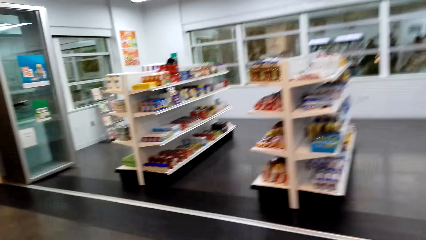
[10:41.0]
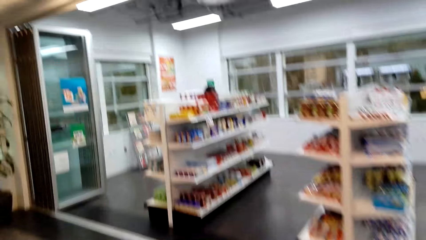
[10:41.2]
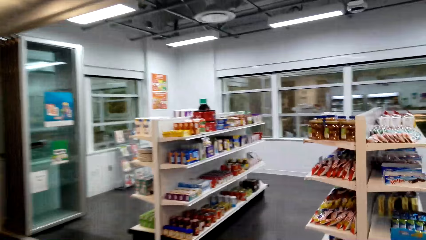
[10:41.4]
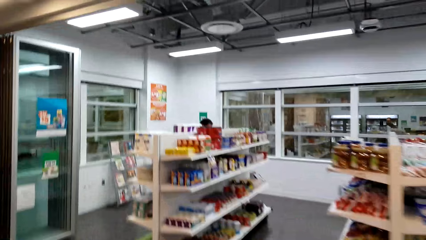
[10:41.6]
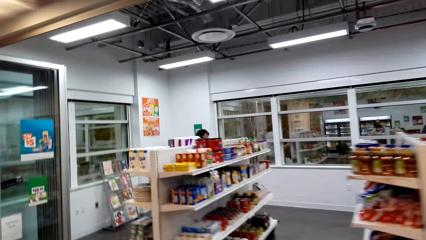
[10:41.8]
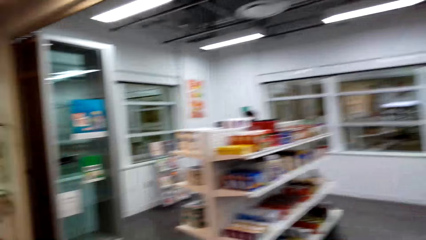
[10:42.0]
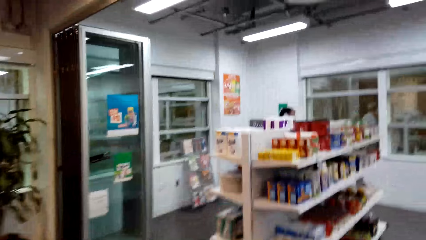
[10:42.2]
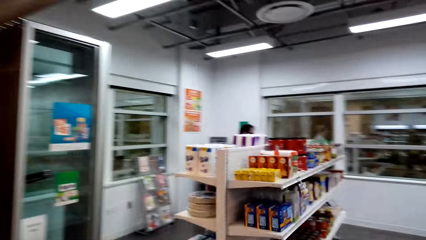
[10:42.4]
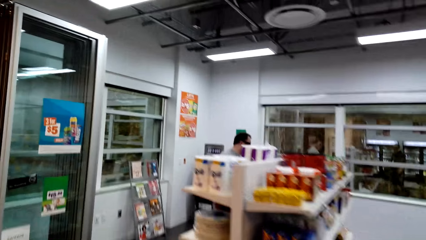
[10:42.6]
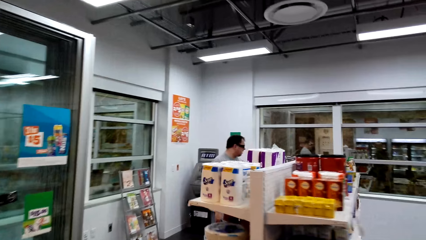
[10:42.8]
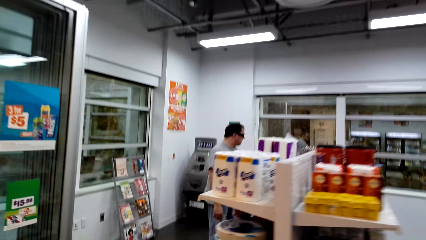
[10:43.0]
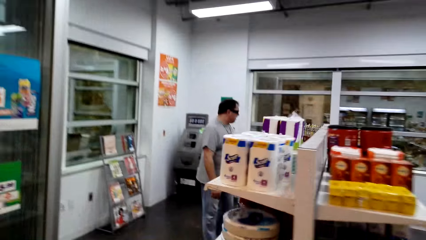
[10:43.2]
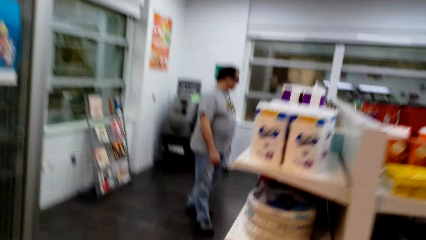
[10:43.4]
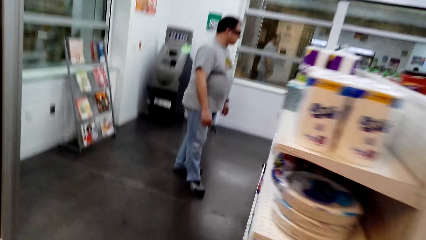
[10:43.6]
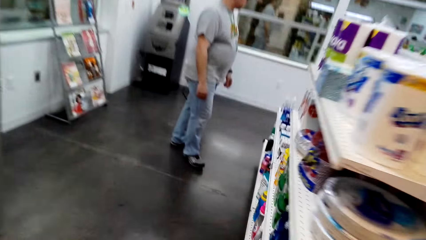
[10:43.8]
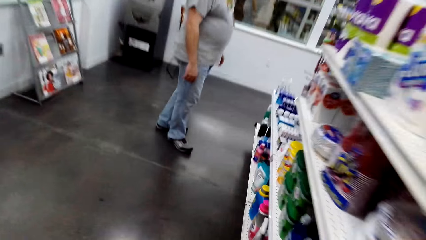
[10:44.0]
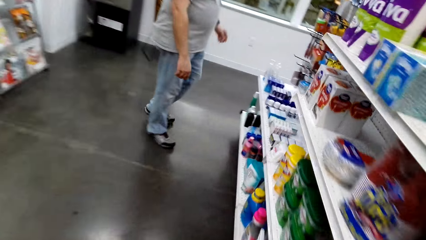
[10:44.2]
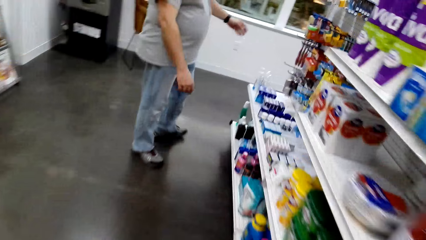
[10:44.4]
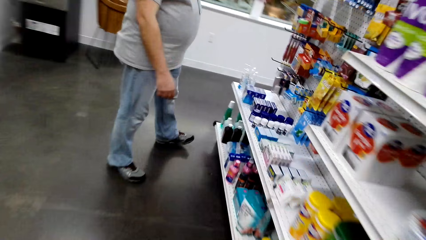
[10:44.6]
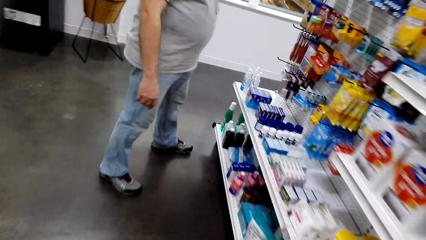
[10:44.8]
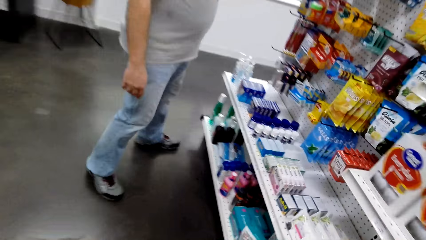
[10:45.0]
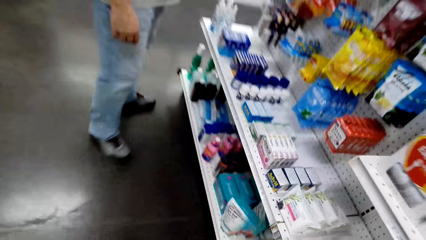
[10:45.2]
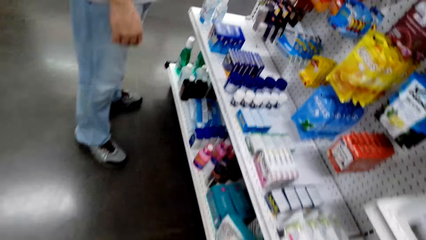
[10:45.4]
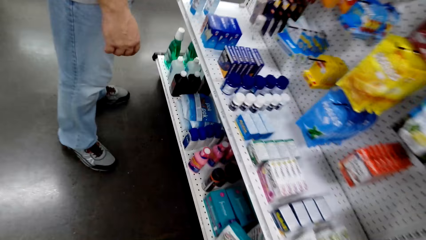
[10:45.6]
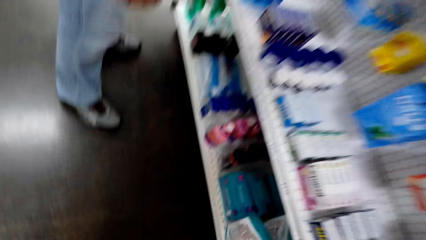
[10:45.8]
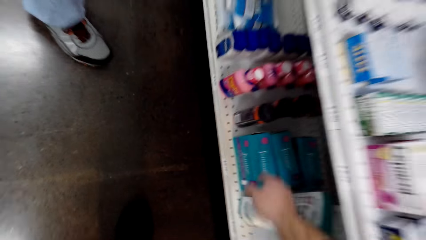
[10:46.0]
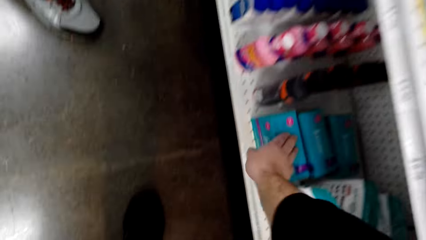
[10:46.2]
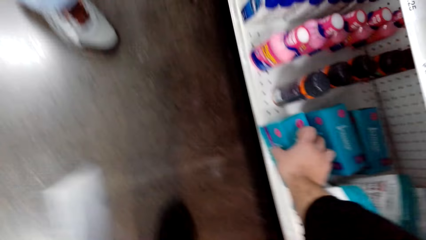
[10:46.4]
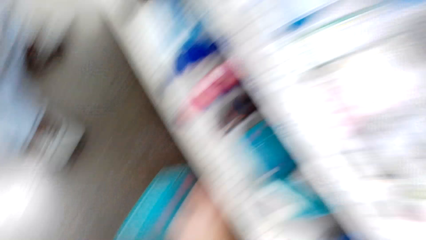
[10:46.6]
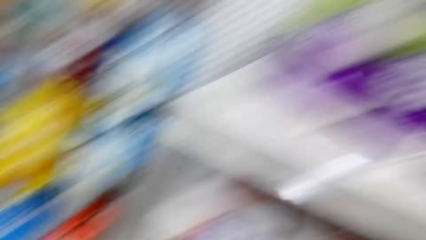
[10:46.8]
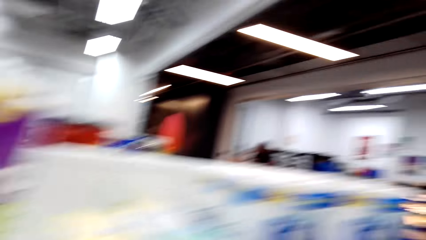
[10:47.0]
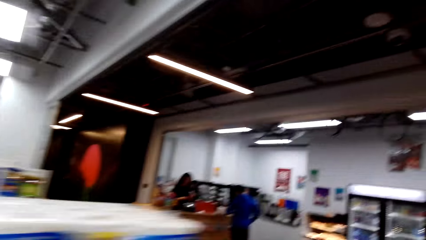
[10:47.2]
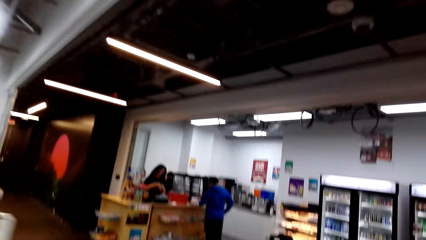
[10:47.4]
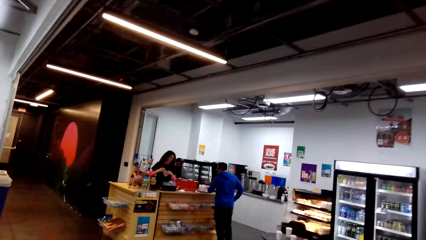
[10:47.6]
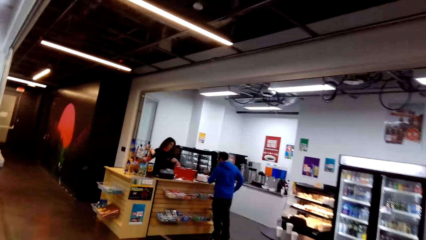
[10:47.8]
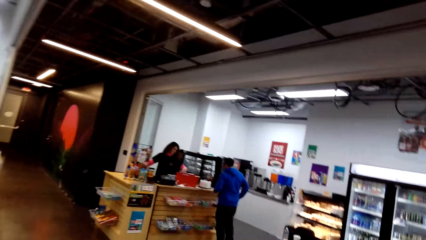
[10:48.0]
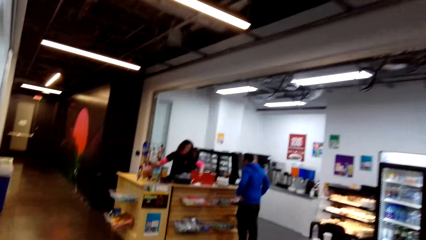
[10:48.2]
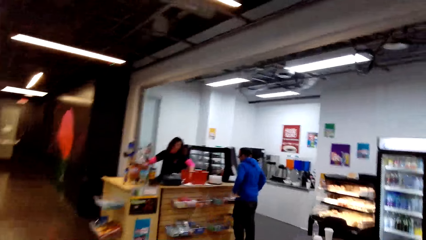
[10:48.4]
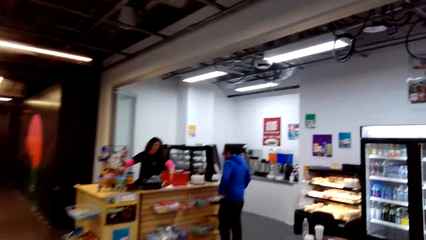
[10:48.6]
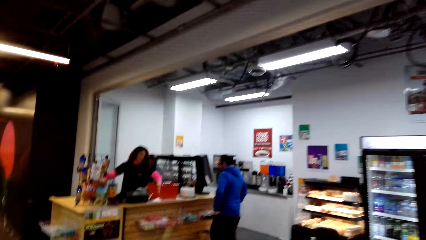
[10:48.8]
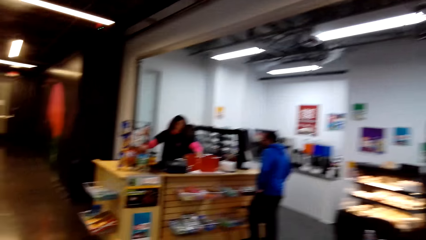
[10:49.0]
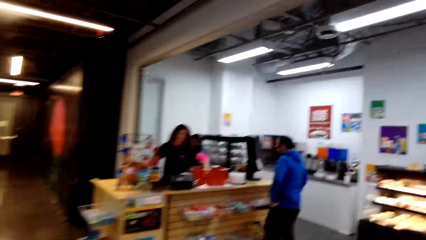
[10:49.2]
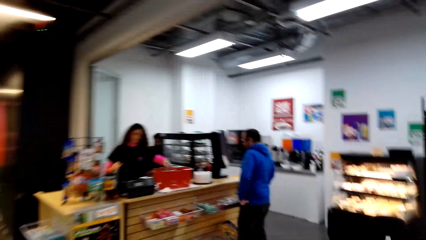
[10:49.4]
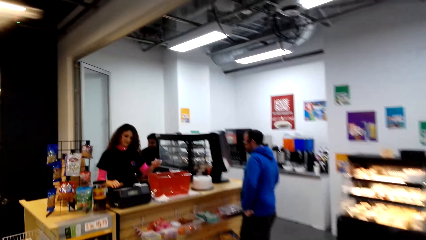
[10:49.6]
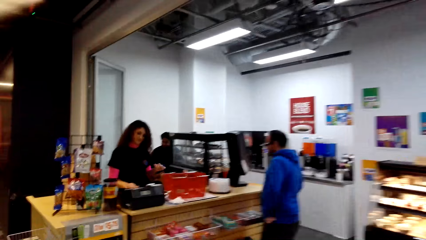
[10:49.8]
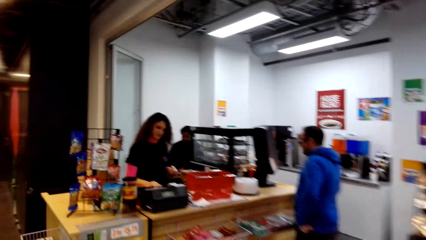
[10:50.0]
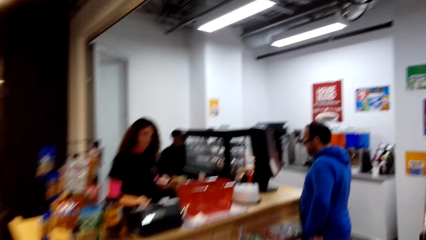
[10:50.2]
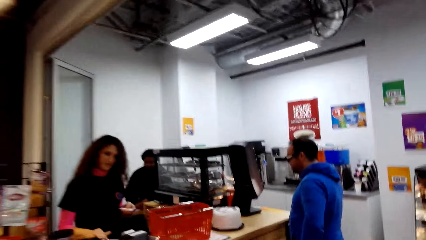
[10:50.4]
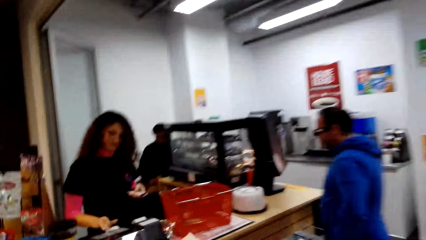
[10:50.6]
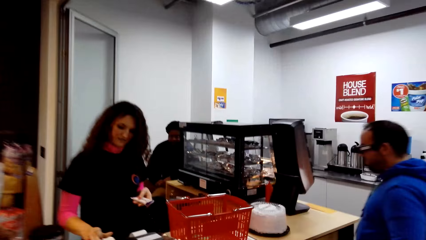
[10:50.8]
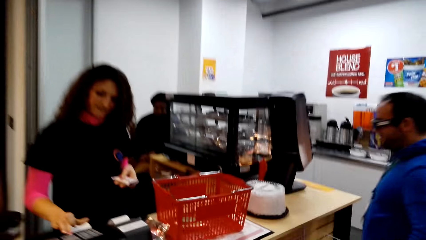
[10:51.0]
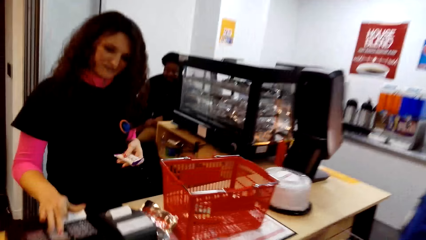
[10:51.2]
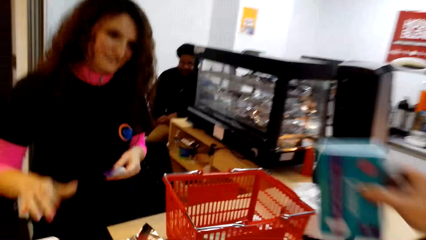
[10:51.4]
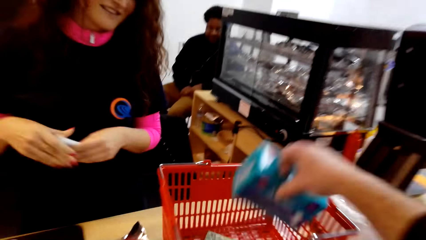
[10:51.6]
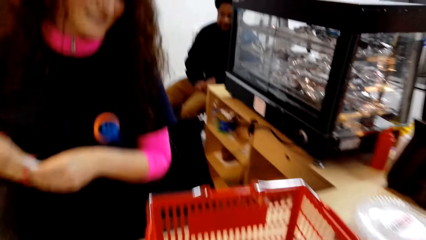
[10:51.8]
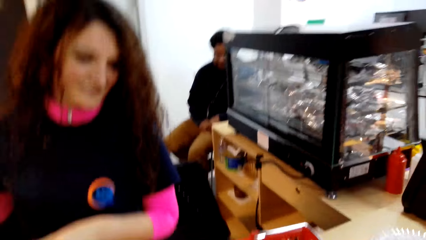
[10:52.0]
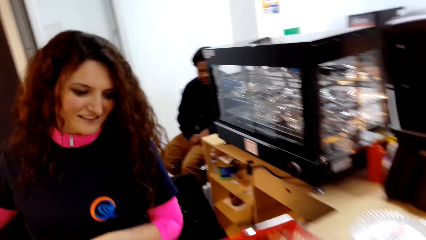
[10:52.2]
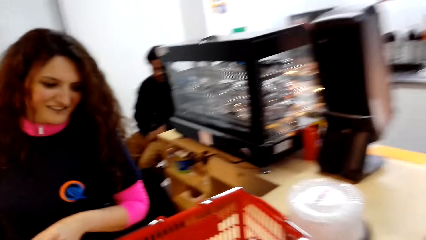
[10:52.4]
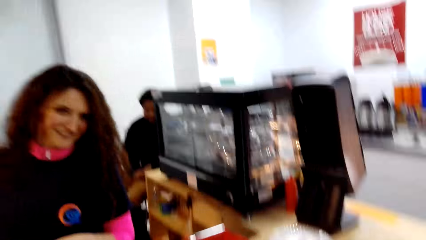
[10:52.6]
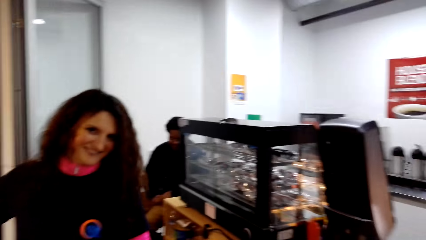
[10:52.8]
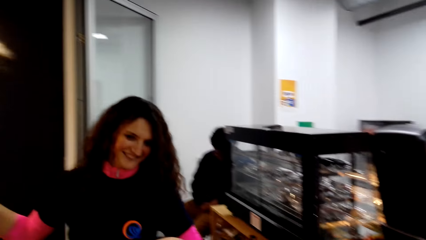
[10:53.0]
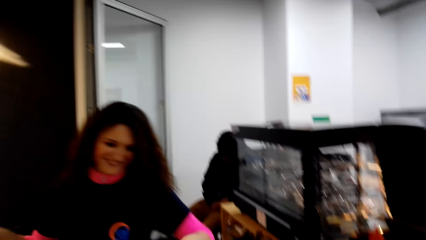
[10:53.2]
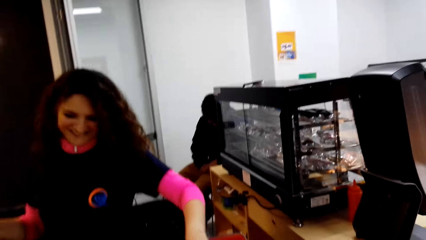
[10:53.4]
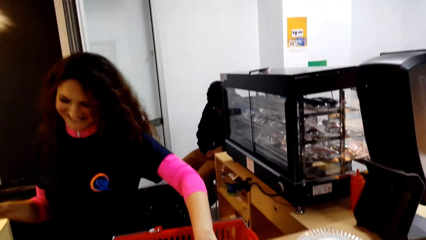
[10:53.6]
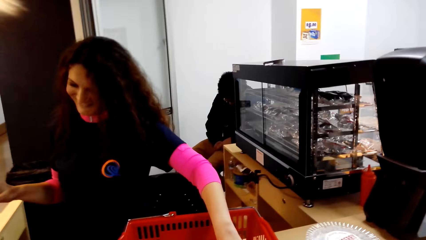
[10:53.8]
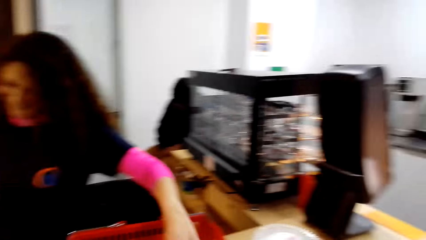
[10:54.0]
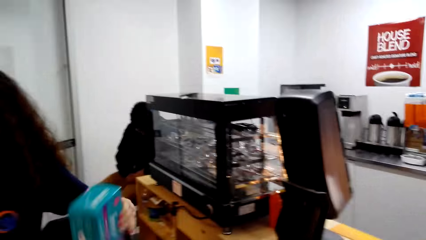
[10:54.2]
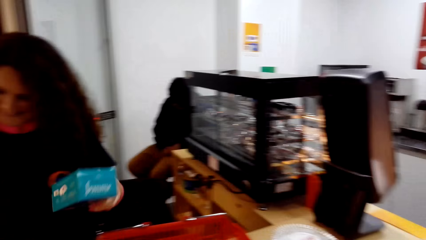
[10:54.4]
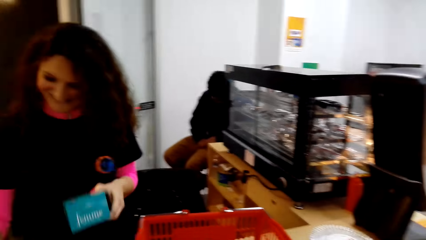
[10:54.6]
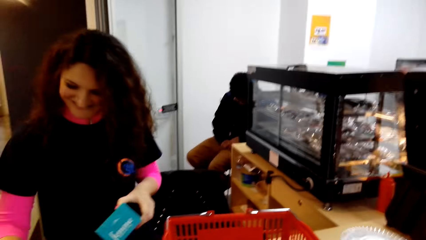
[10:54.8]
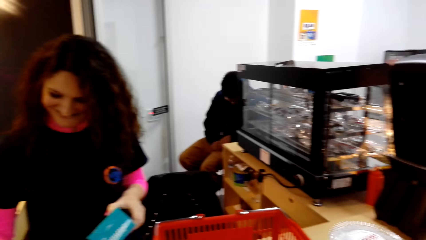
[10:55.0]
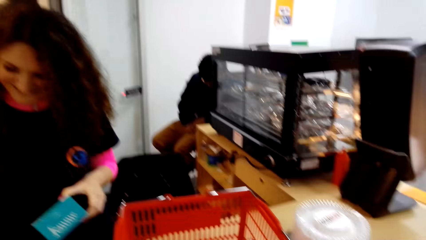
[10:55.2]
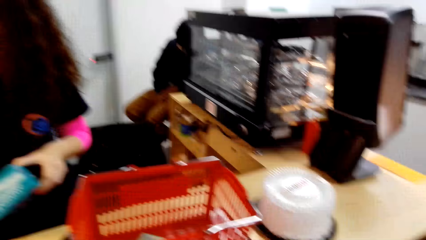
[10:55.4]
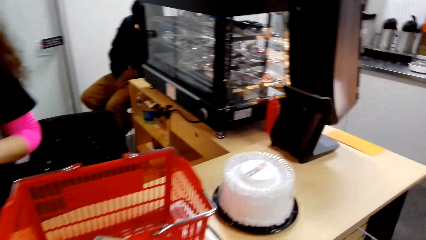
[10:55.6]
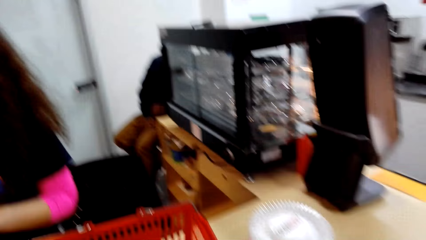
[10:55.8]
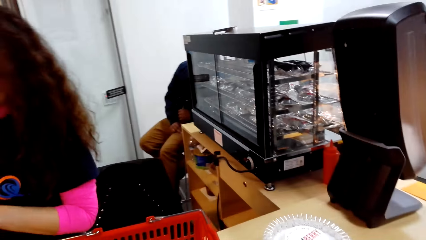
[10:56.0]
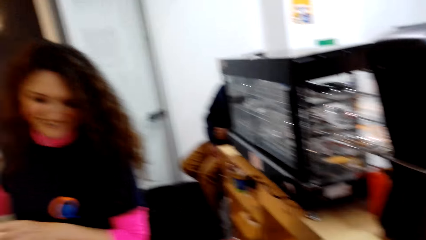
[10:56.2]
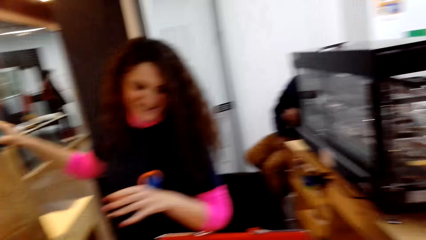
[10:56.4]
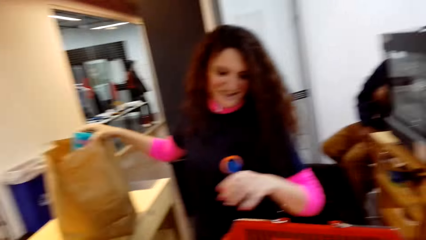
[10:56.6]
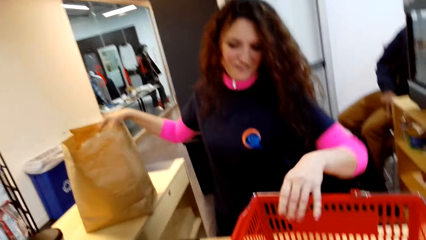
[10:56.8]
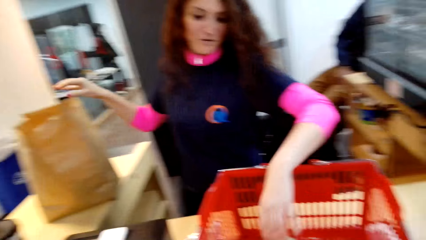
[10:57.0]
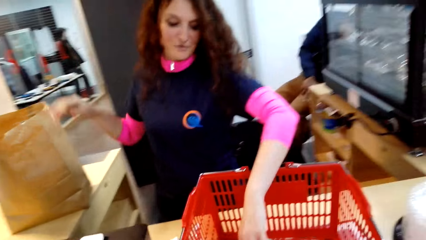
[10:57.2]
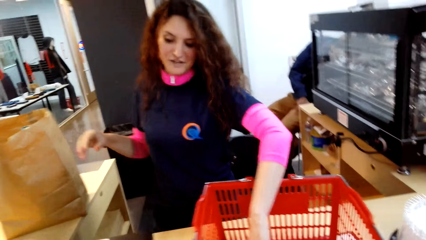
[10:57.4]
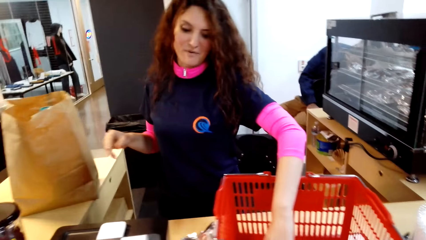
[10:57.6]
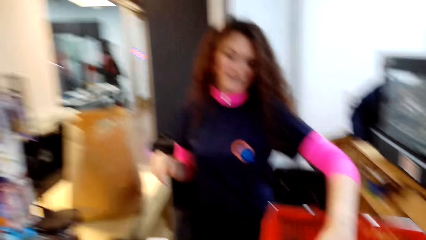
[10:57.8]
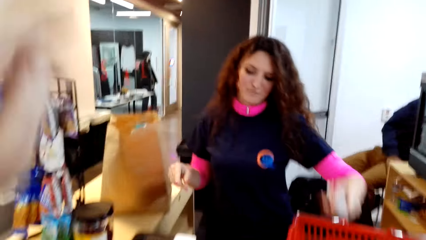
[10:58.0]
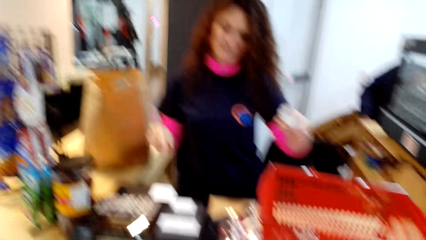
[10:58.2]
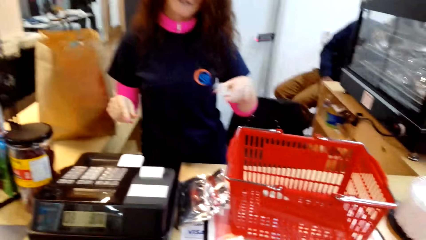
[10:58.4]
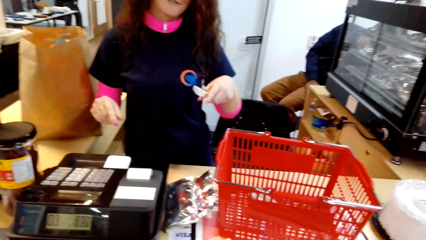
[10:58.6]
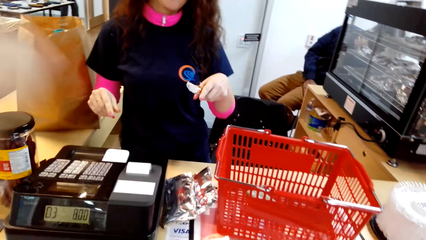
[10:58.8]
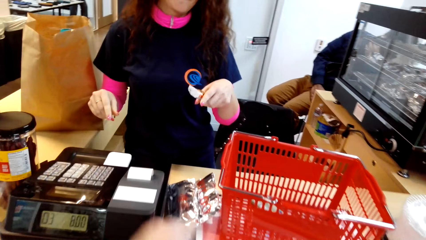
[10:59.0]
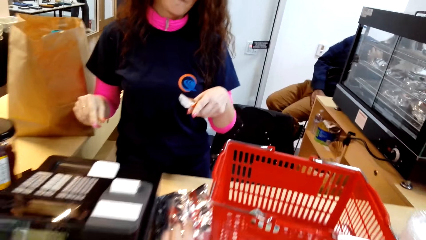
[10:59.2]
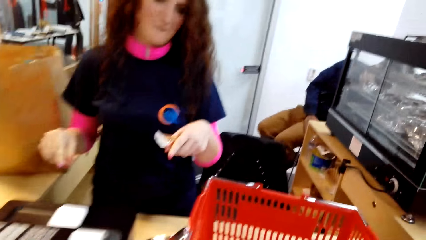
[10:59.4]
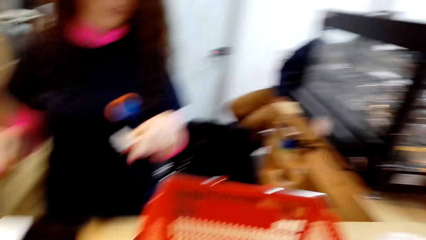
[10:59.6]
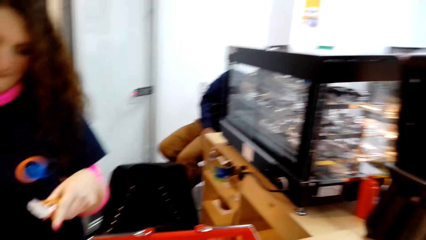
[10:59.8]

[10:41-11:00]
The camera wearer walks to the shelves. A man moves a hand towards the shelf. The camera wearer picks an object from the shelf and walks around. A lady puts the shopping in the carrier bag, picks the shopping, presses the cashier machine and holds the shopping with the other hand. The camera wearer puts the object on the shopping basket. The lady picks the shopping, drops the shopping in the carrier bag and picks the shopping. The camera wearer talks to a person.
